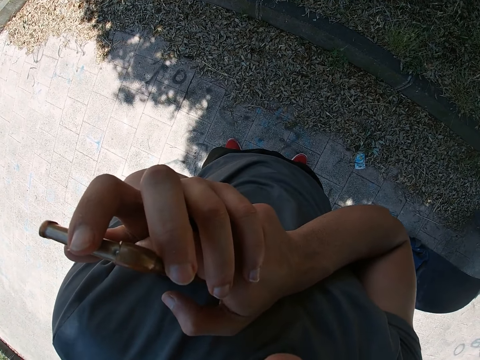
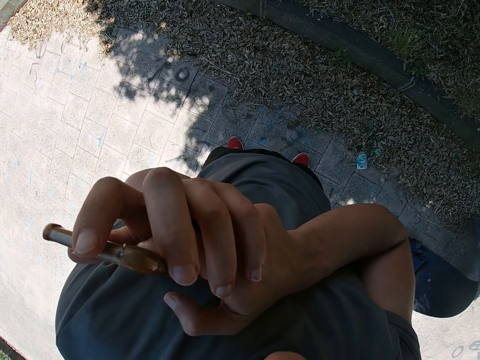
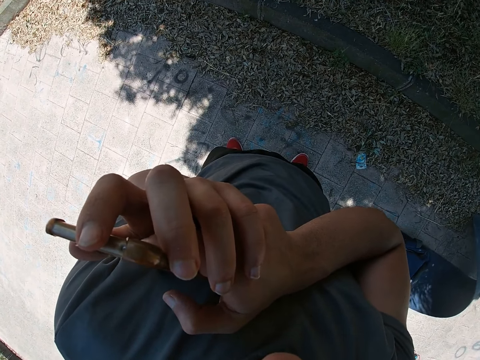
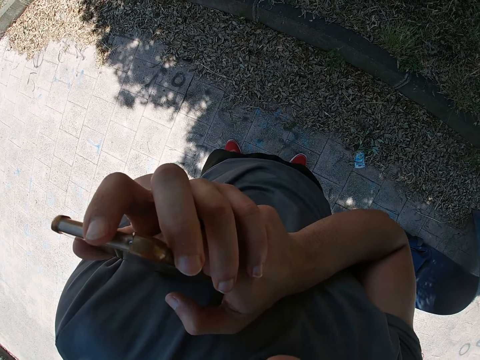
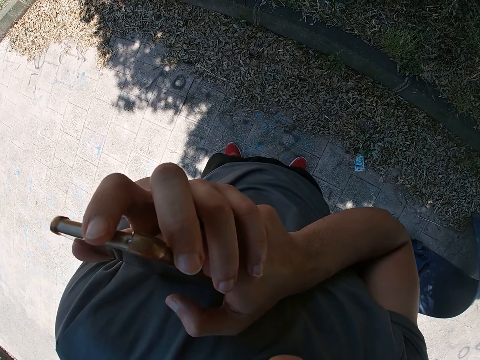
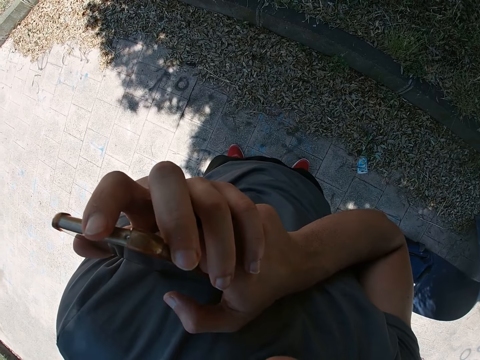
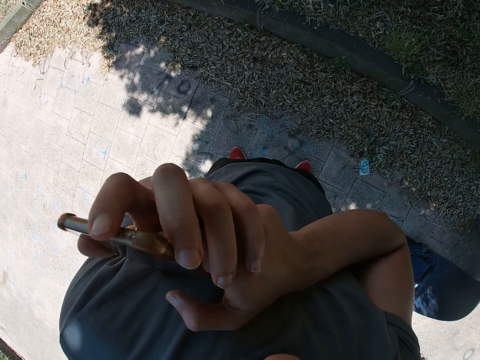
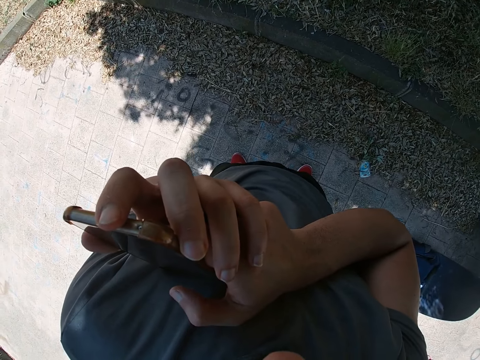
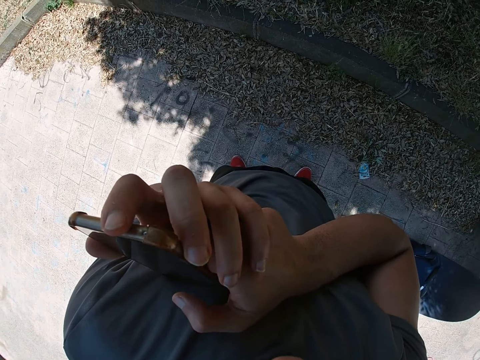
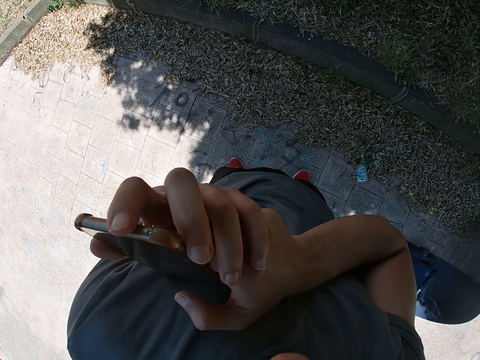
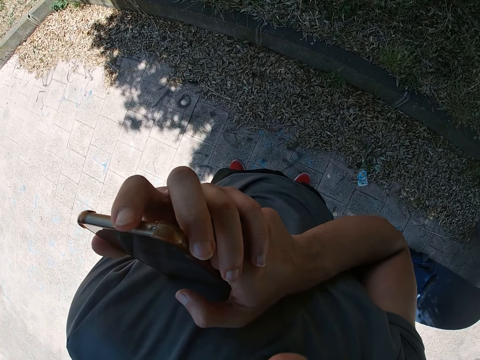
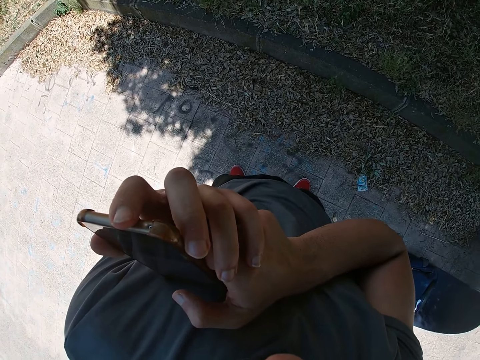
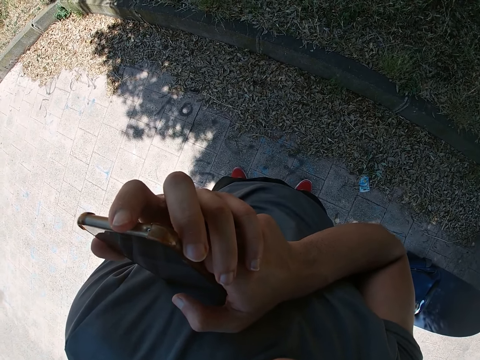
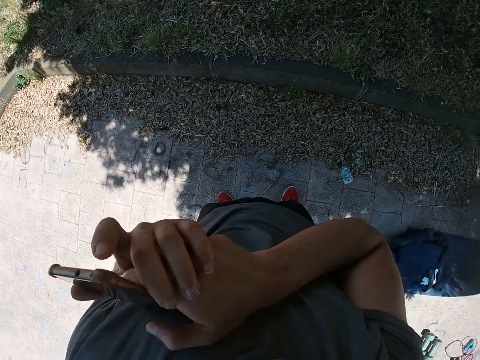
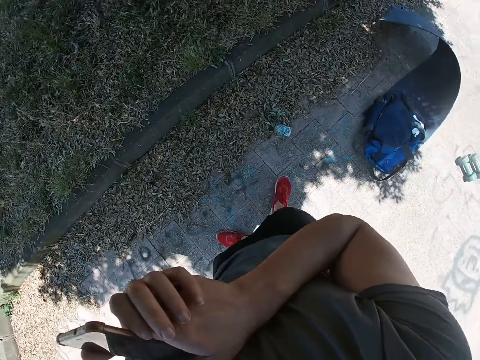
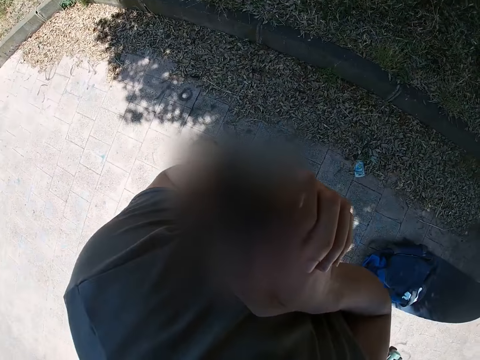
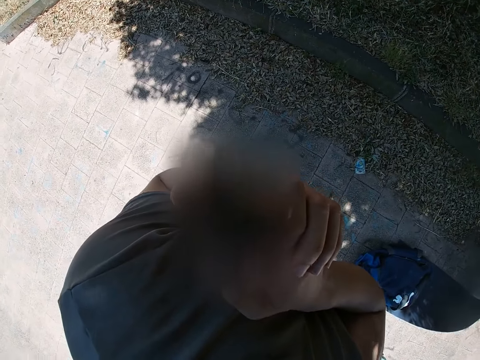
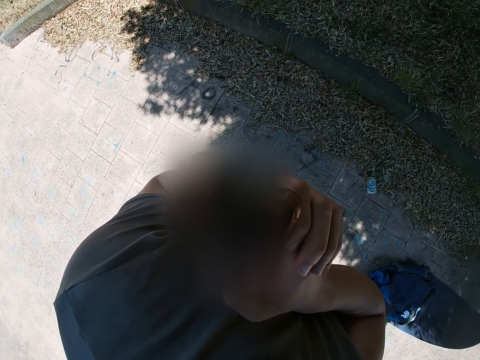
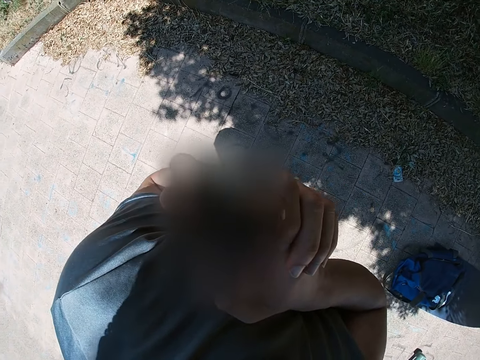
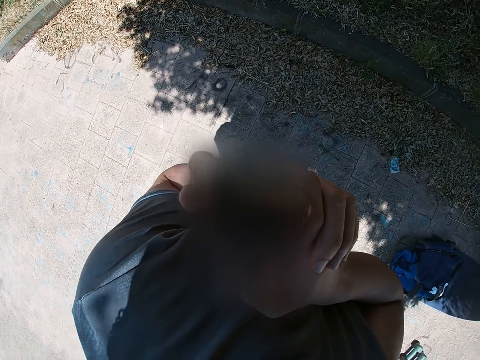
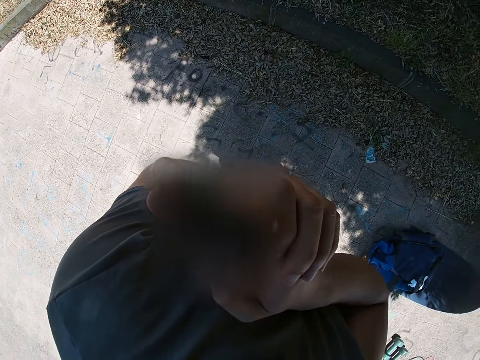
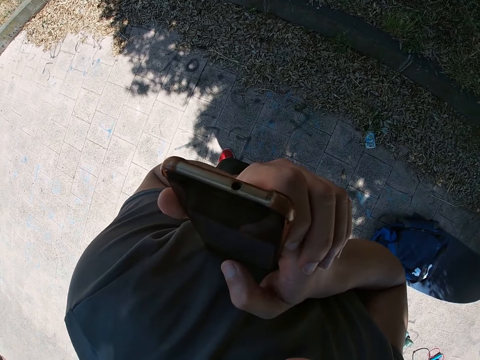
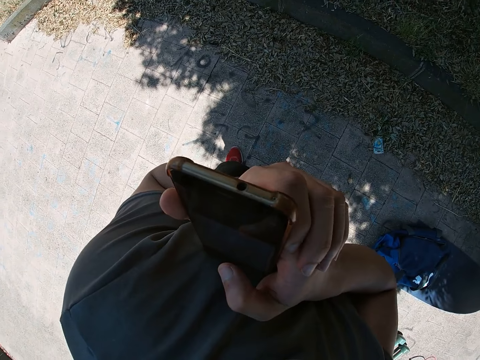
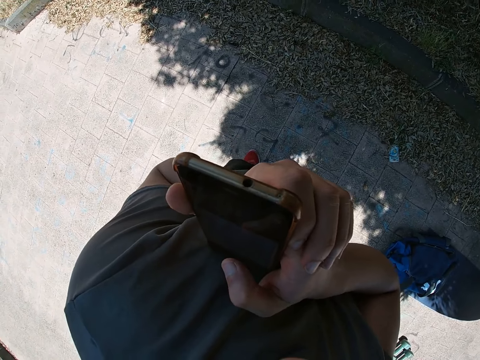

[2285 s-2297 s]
The camera wearer tilts his right leg to the right.

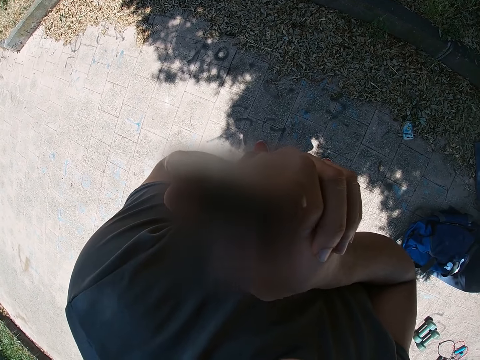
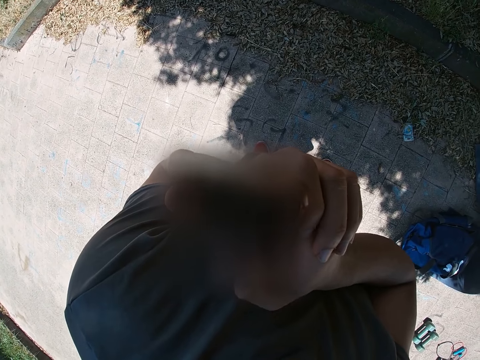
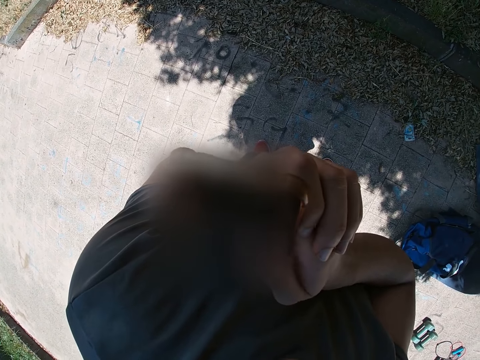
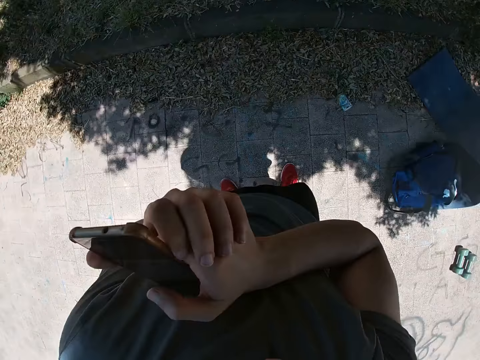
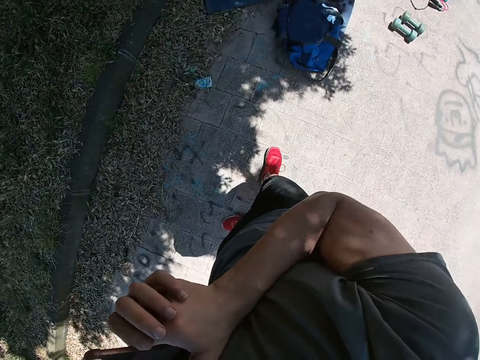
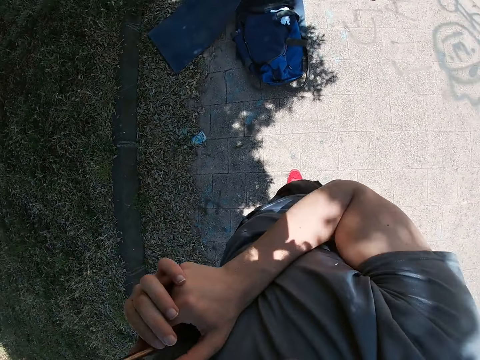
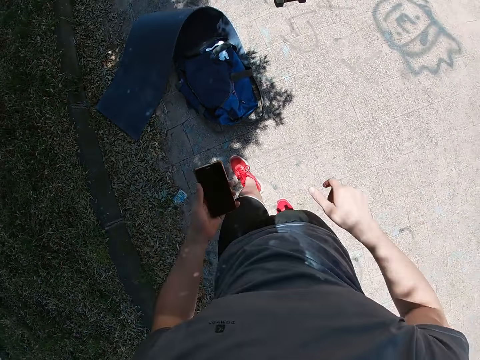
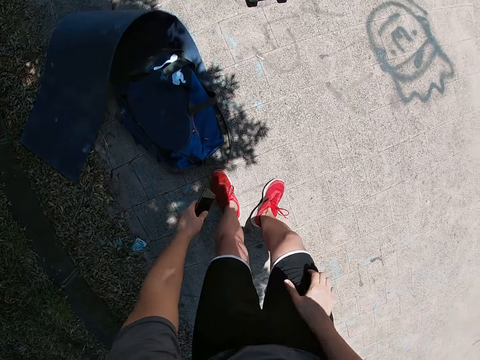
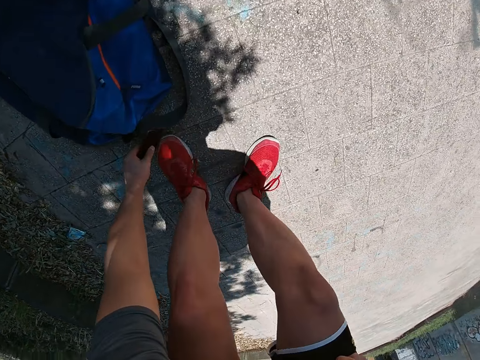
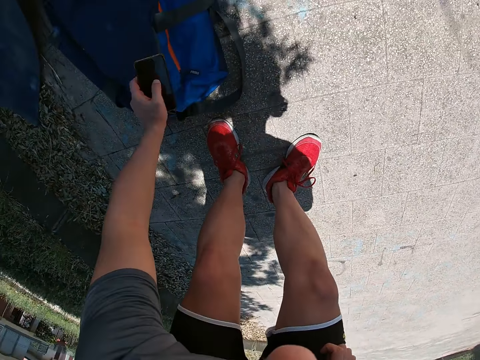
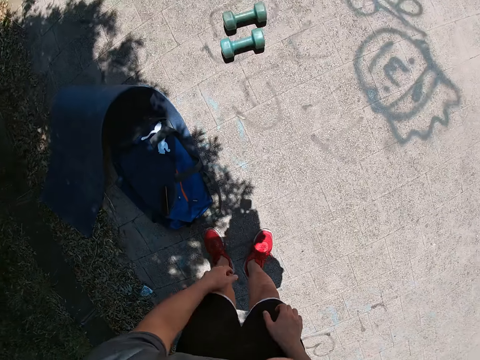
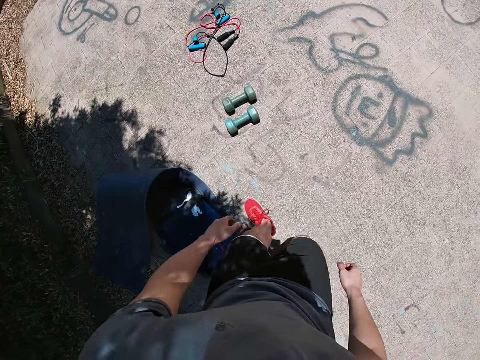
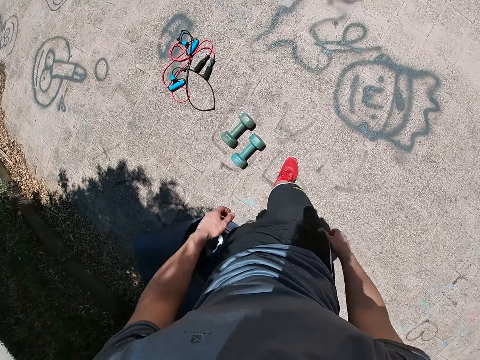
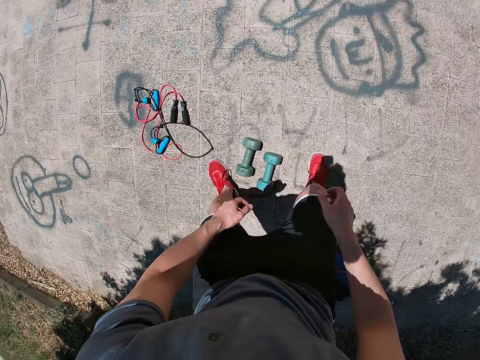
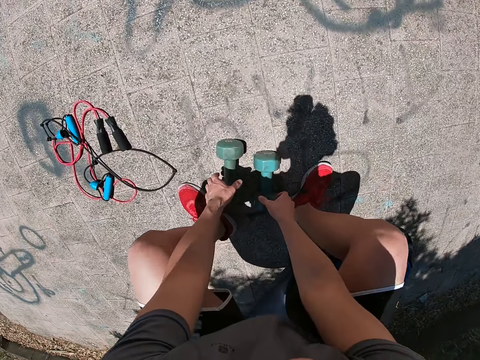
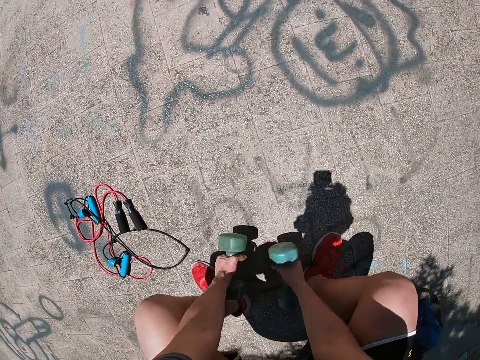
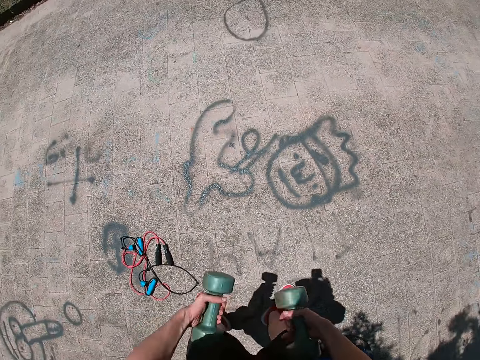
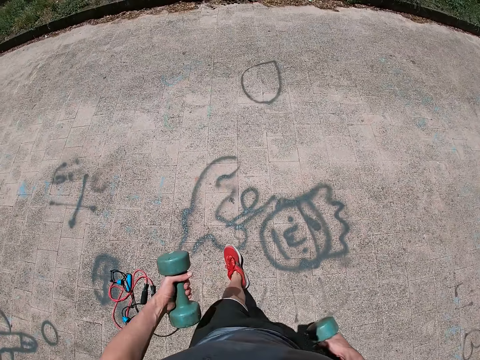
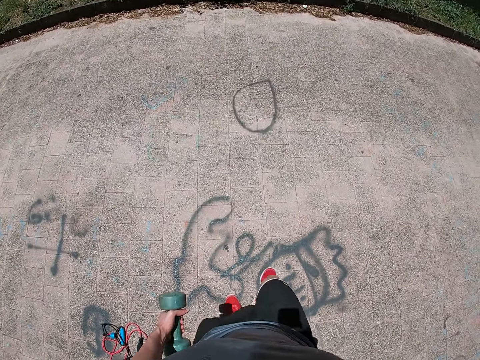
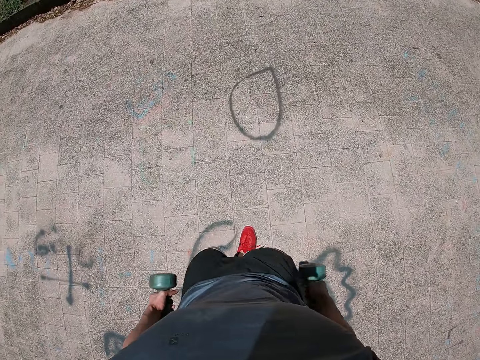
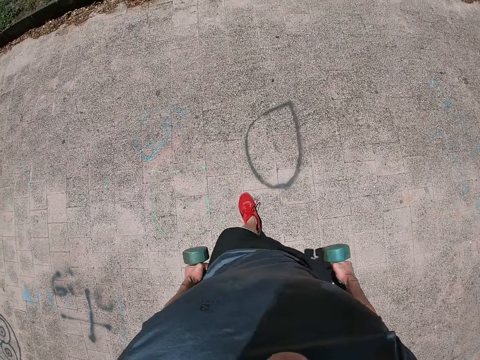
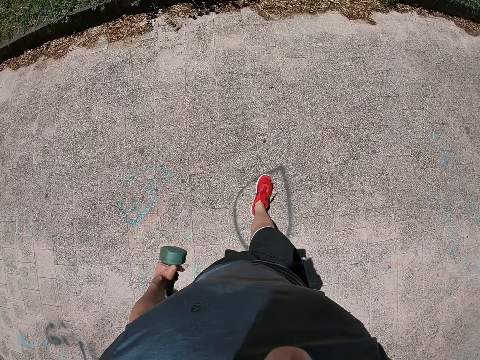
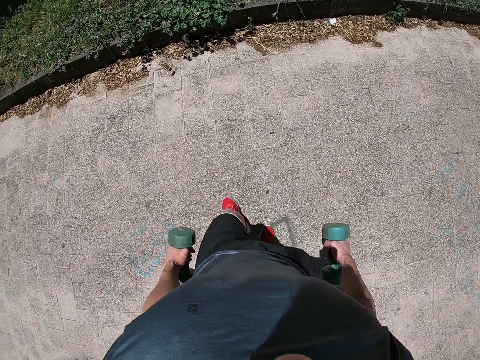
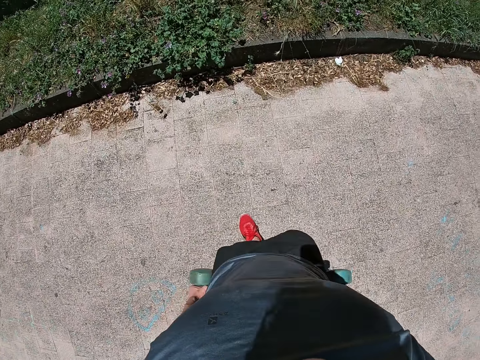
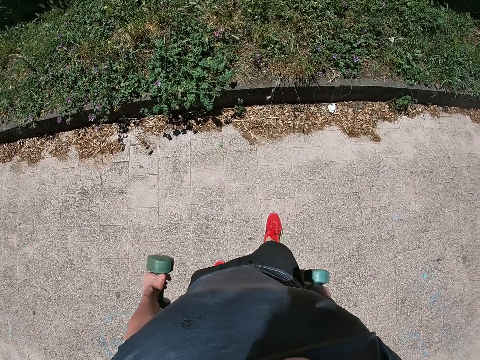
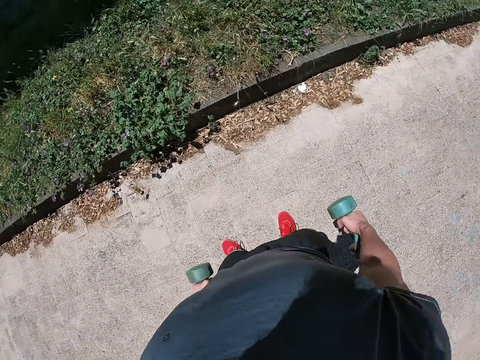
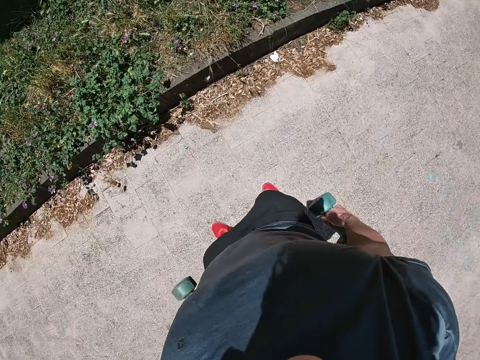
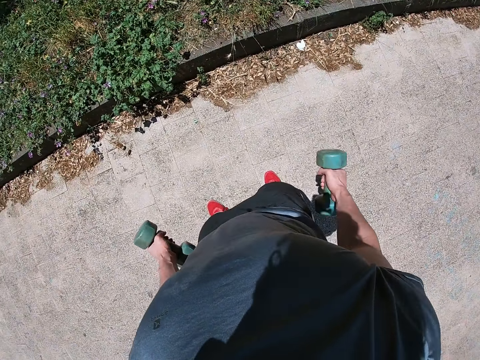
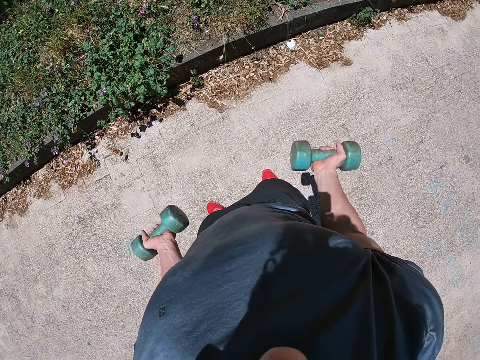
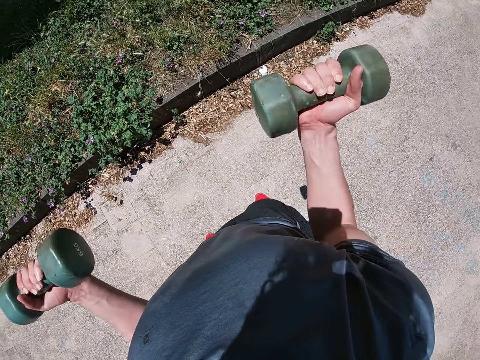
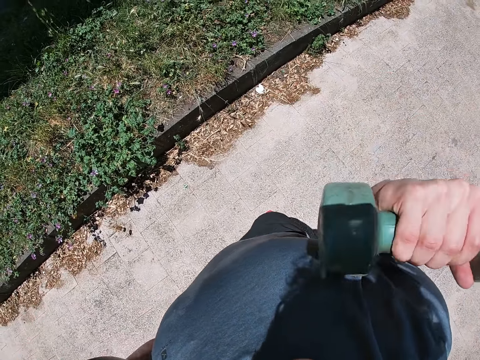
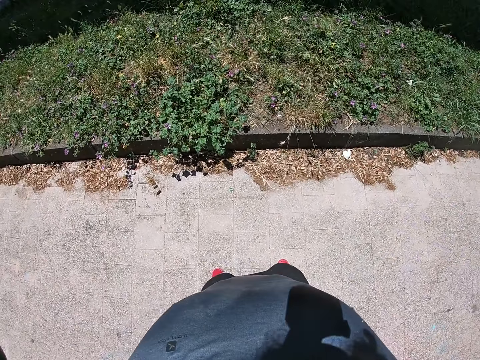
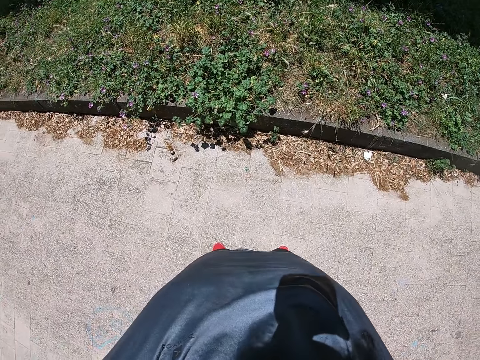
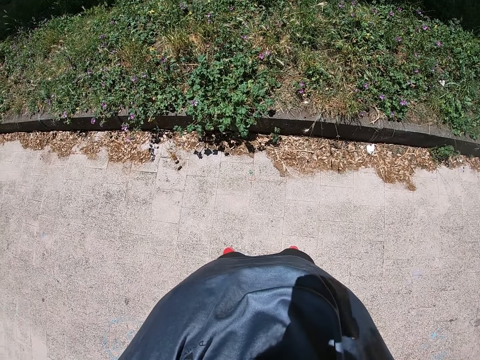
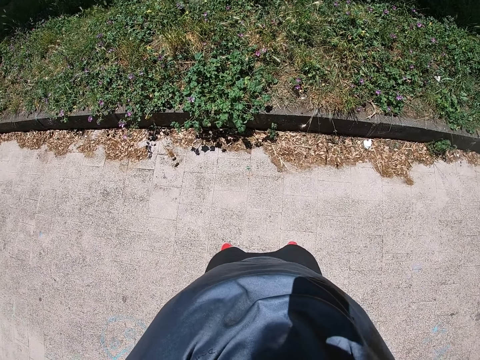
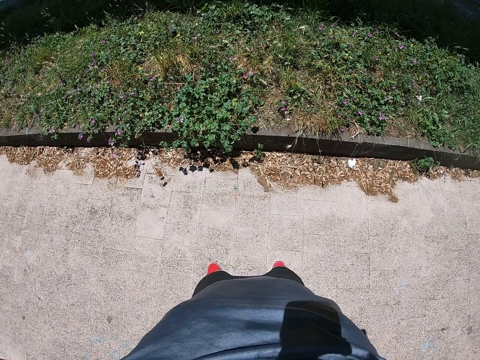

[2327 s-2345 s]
The camera wearer tilts his right leg to the right. He lowers his hands with the phone in his left hand. He places his right hand on his right thigh. He stretches his left hand forward. He drops the phone on the bag. He stands upright. He walks on the ground. He bends toward the ground. He stretches his hands forward. He picks the dumbbells from the ground. He stands upright with the dumbbells in both hands. He walks on the ground with the dumbbells in both hands. He lifts the dumbbells towards his chest with both hands. He stretches both hands sideways with the dumbbells in them.
